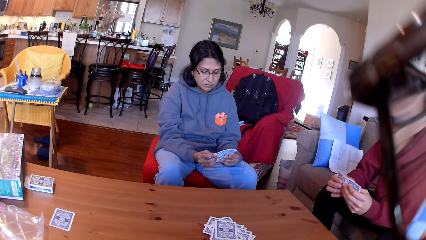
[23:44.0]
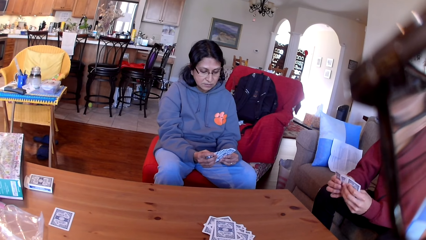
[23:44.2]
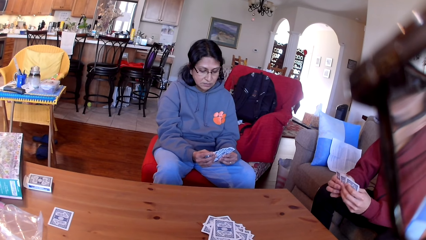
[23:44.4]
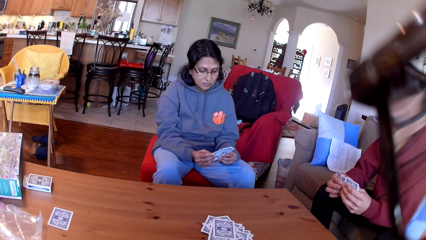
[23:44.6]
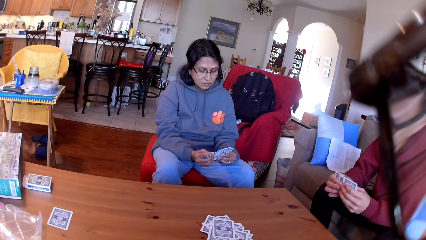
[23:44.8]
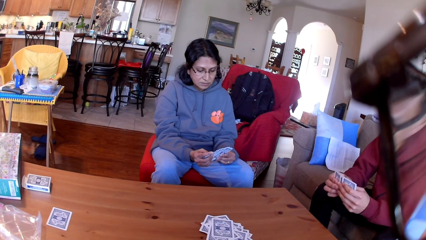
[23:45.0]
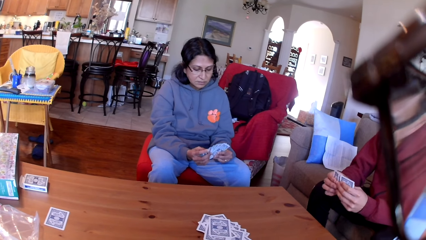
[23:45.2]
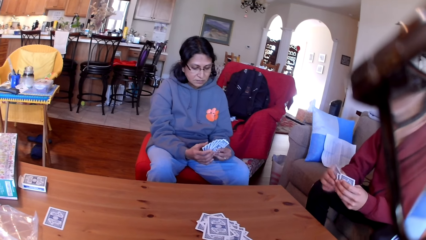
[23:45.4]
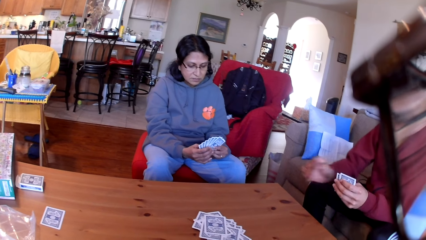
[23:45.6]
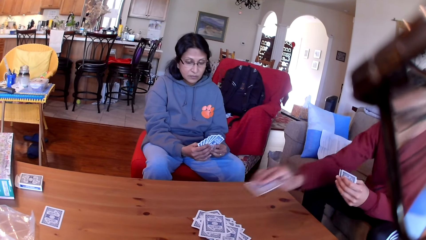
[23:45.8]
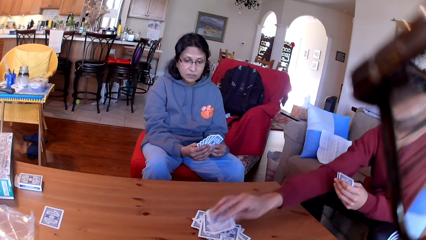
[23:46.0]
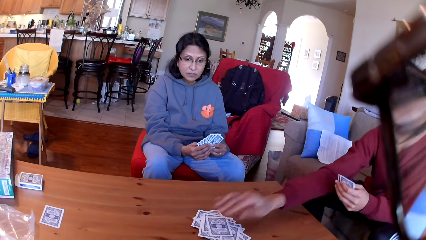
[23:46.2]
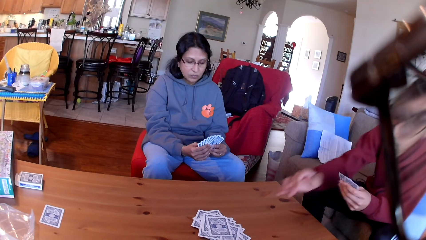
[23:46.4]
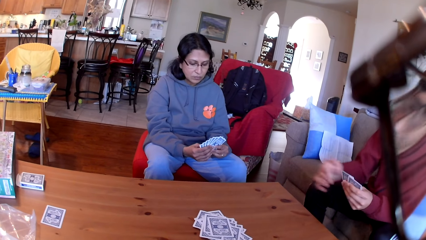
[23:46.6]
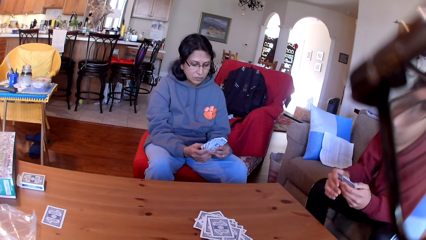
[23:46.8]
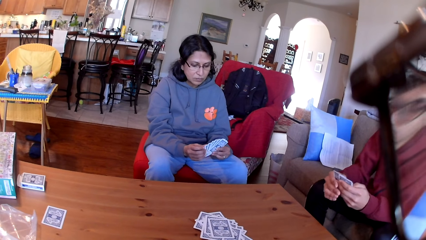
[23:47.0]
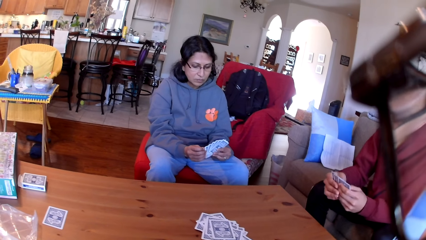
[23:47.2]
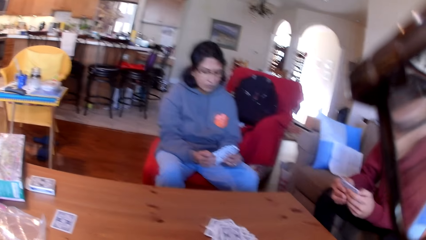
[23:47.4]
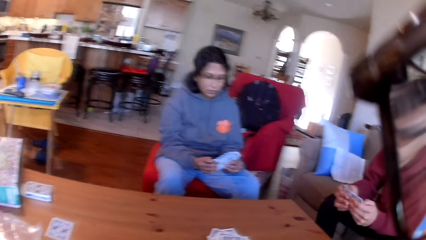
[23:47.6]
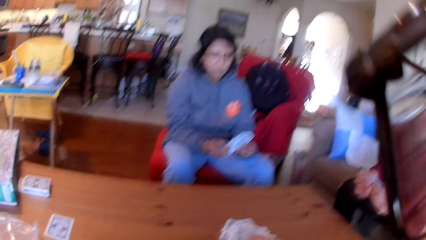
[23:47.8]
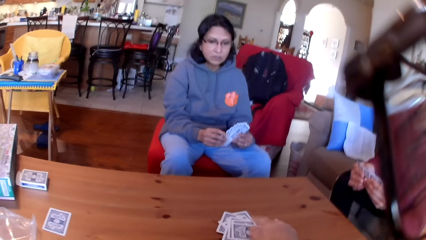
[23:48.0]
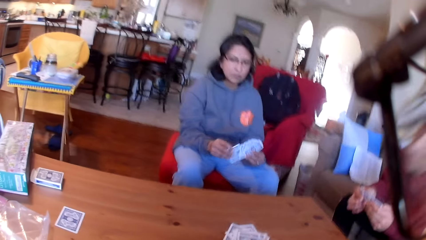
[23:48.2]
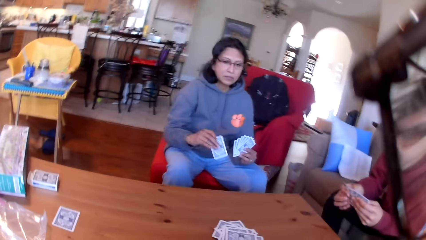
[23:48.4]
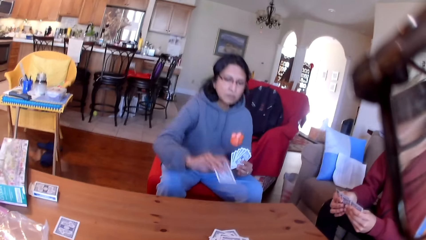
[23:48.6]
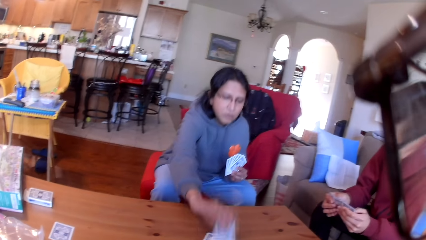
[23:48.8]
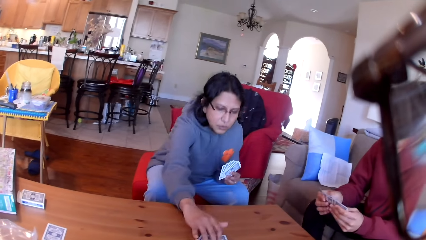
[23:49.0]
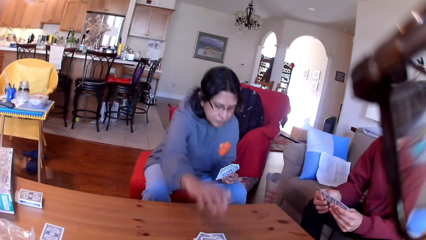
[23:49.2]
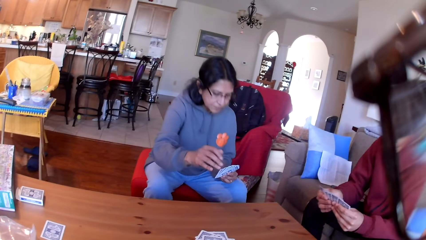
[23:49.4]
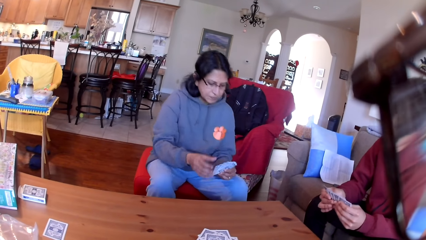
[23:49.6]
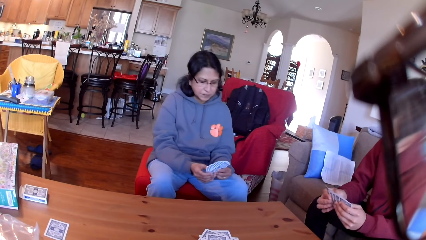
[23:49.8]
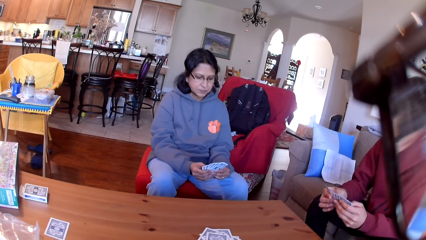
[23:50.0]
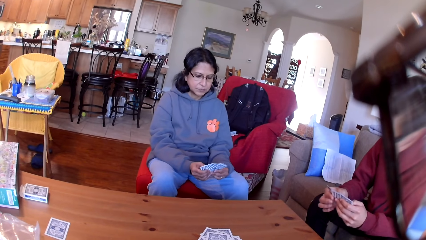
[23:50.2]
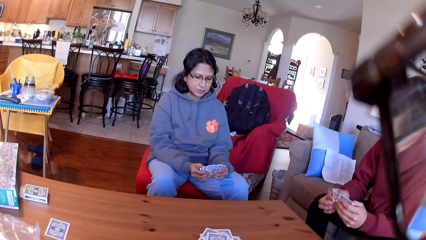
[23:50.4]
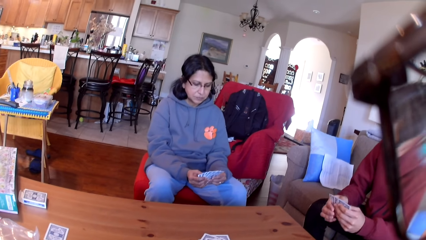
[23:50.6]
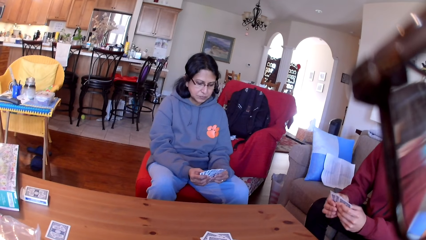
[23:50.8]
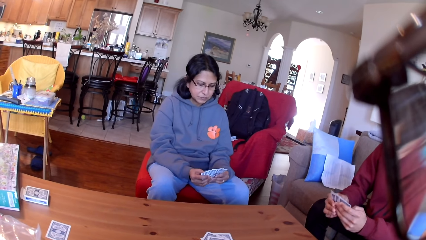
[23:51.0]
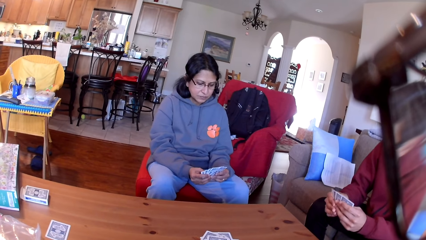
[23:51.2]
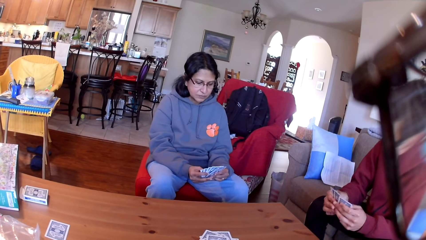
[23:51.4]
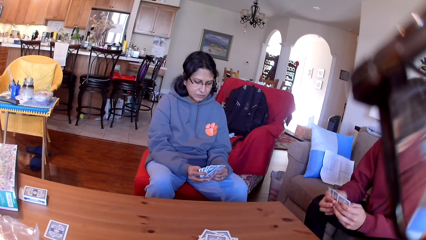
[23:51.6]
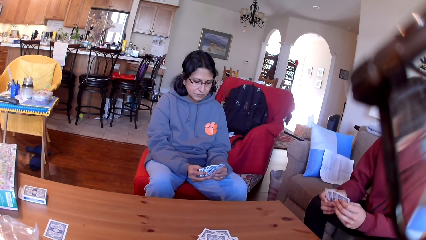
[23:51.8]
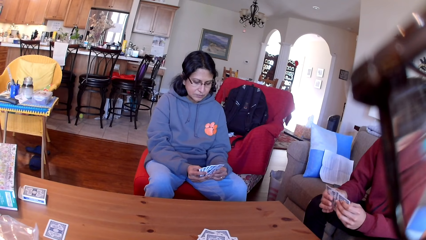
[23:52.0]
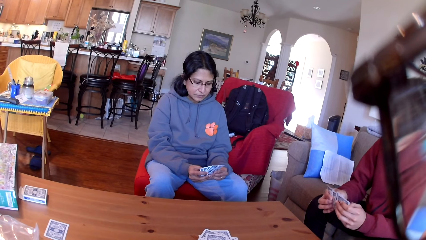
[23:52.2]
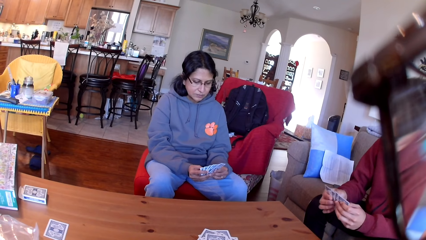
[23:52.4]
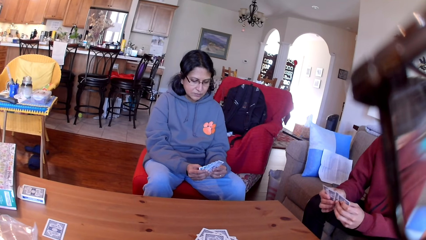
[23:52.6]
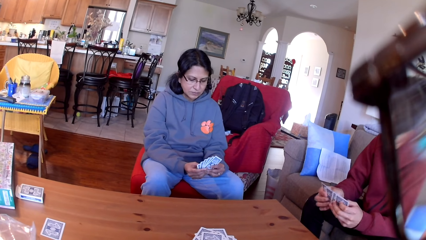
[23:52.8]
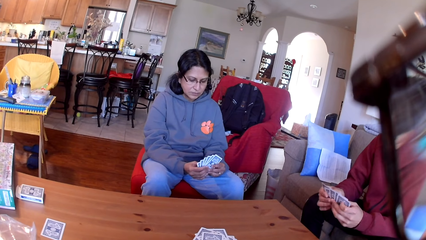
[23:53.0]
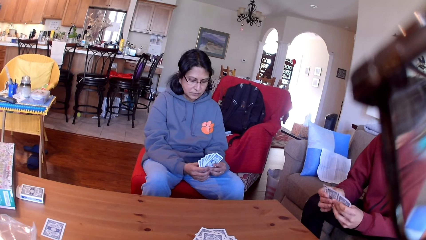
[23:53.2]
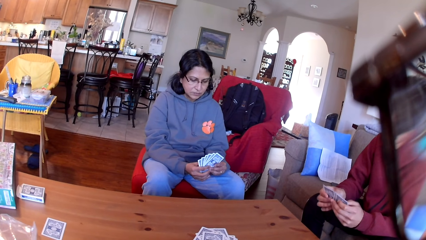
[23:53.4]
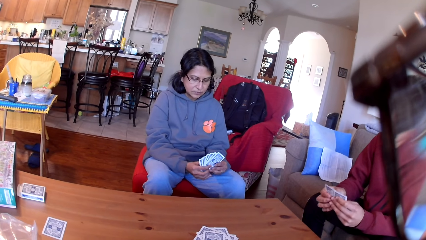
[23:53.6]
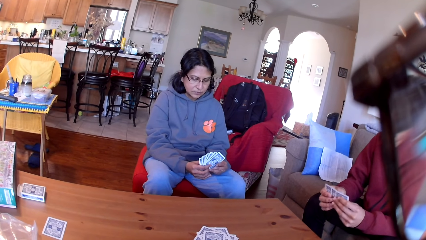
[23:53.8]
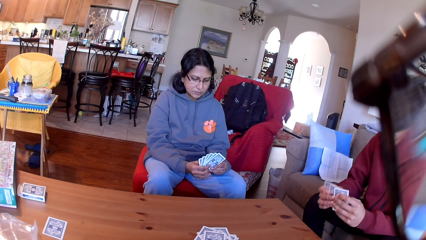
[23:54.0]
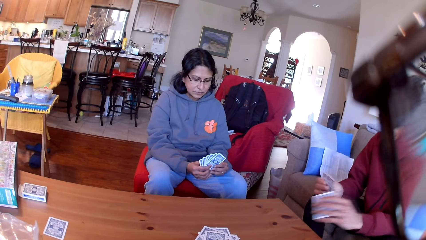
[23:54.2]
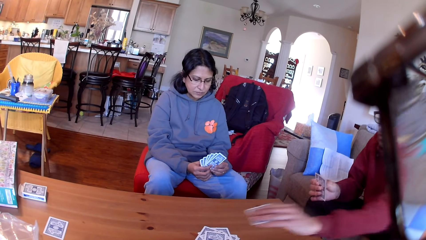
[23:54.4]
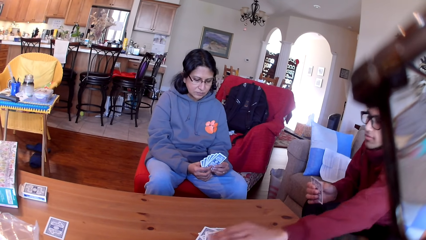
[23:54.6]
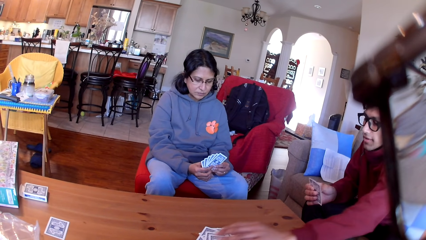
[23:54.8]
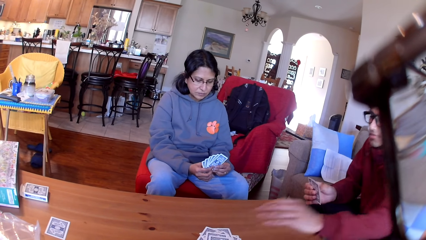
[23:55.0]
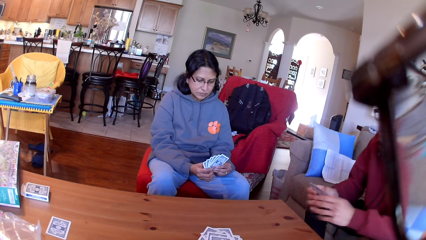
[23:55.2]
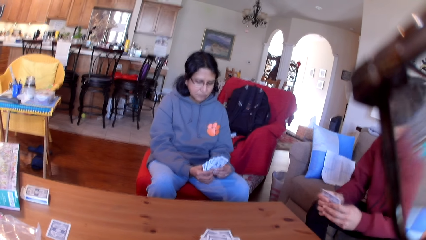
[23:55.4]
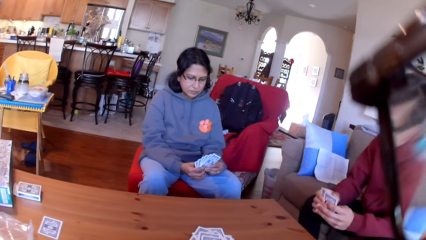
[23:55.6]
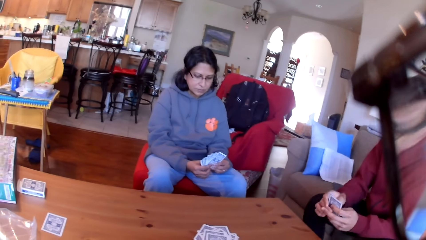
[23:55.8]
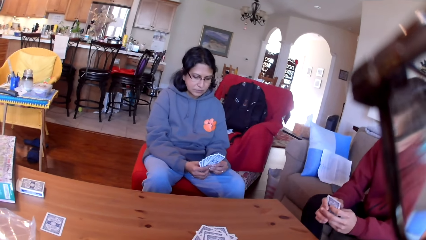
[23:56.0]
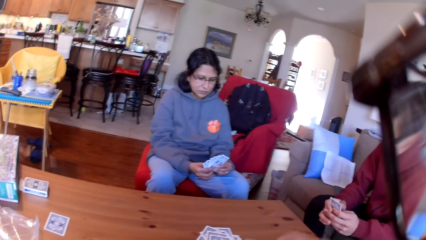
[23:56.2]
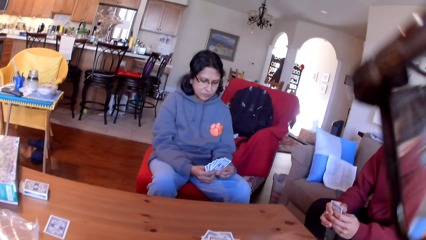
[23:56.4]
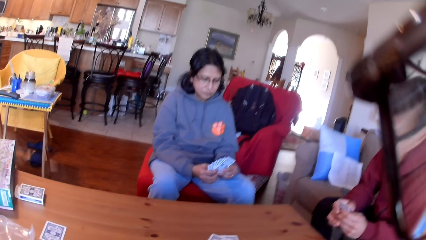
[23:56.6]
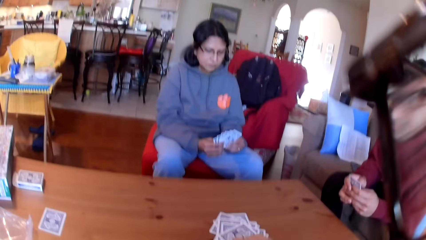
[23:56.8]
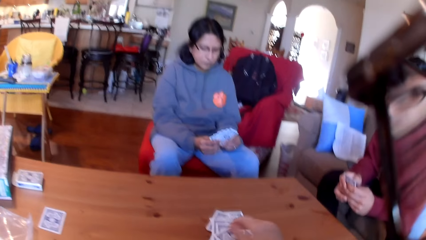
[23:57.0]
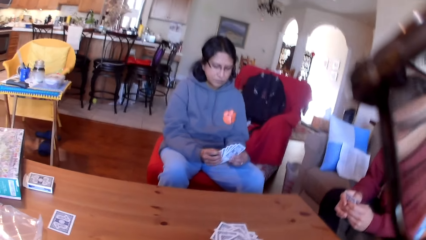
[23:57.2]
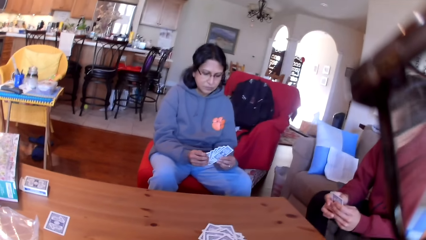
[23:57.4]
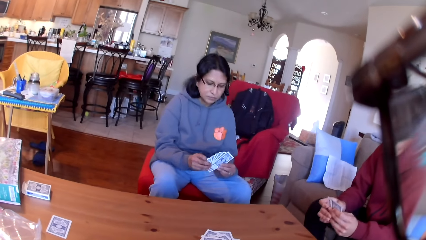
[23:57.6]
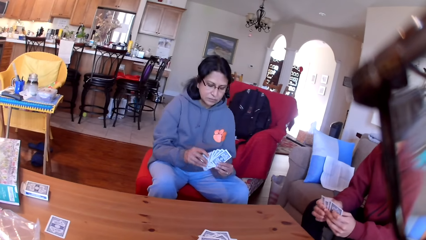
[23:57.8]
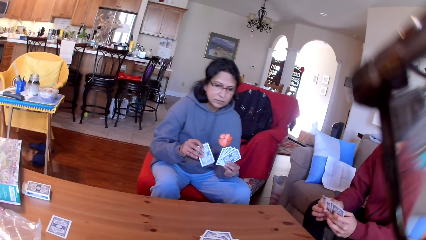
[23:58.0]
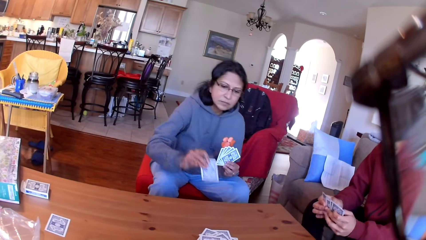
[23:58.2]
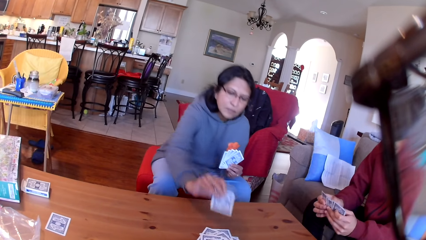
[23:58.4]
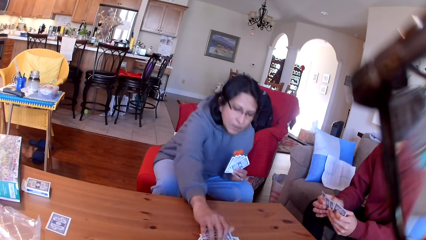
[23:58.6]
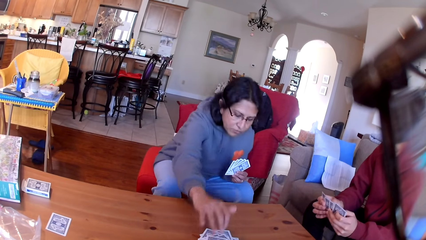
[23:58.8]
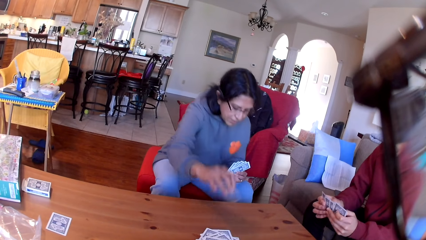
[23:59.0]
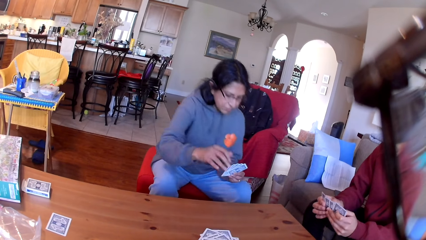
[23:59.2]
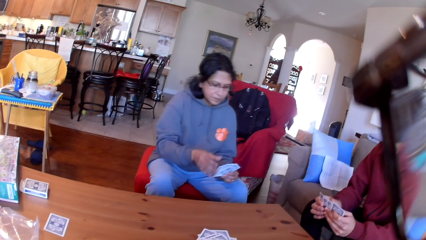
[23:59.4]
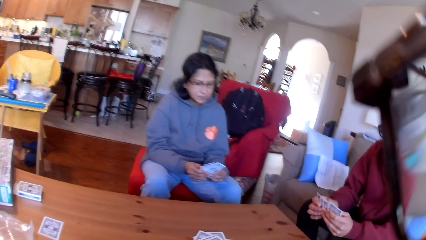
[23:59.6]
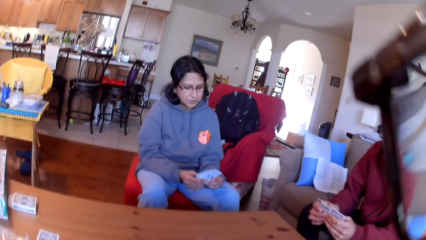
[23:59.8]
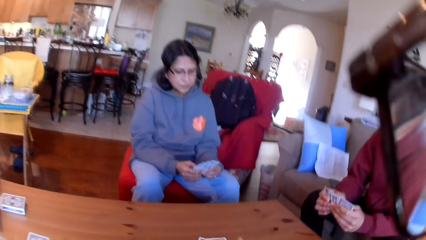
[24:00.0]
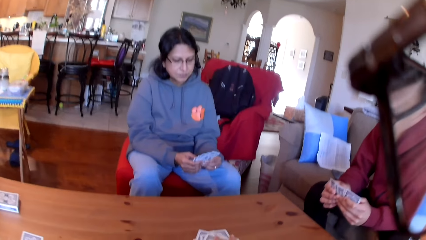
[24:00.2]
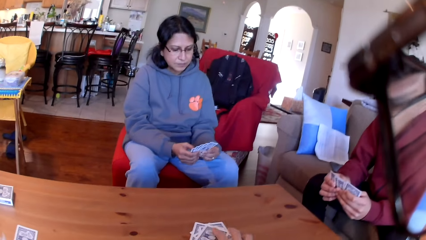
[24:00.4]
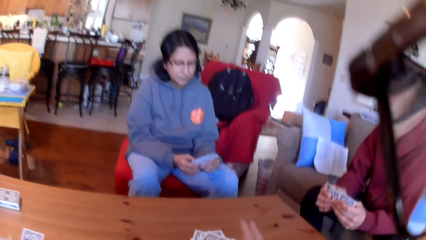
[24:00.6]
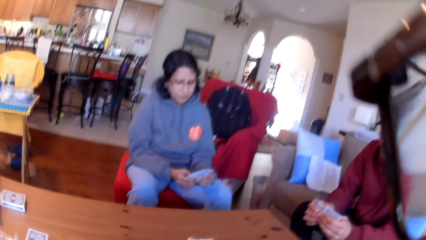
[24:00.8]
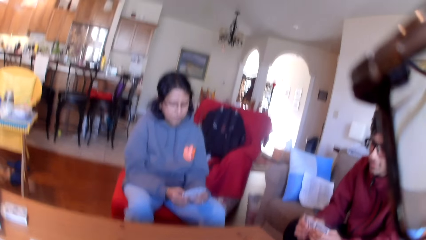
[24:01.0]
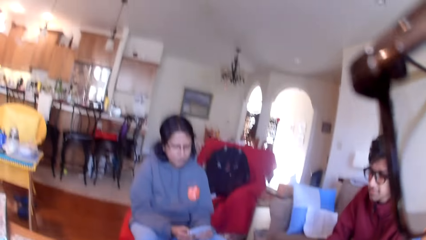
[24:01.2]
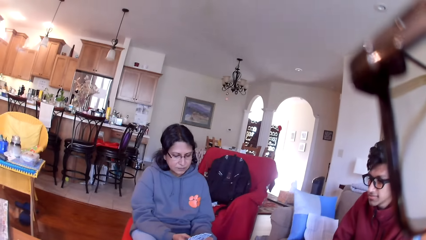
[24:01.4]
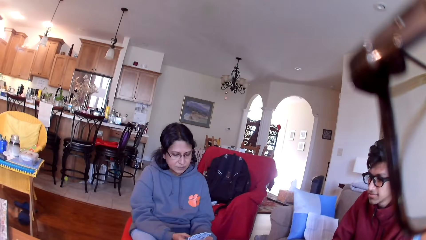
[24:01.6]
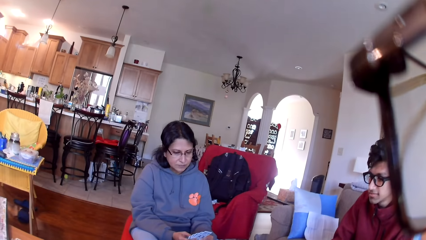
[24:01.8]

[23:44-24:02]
A man places a card on the table. The camera wearer places a card on the table. A woman places a card on the table. The man moves the cards in his hands. The man places a card on the table. The camera wearer places a card on the table. The woman places a card on the table. The camera wearer places a card on the table.
